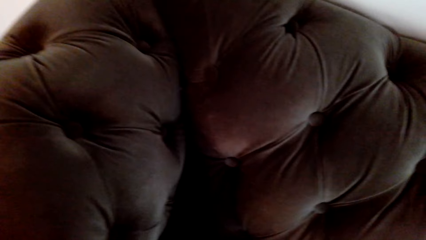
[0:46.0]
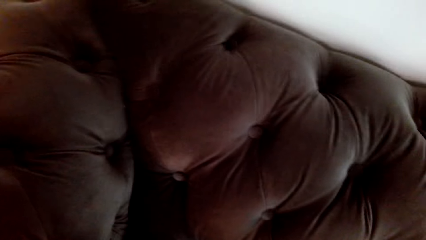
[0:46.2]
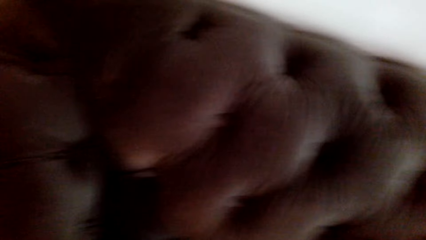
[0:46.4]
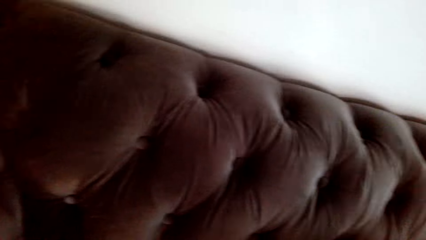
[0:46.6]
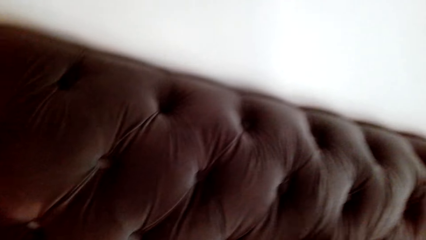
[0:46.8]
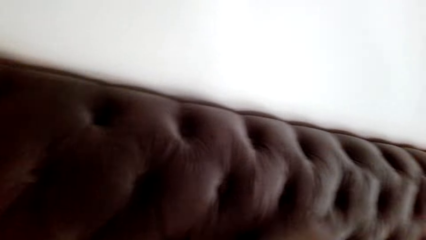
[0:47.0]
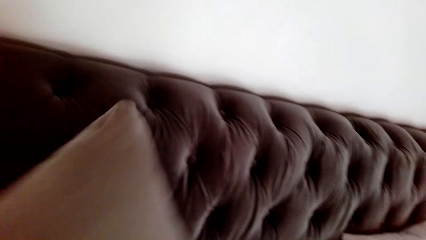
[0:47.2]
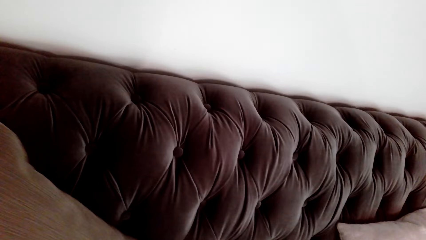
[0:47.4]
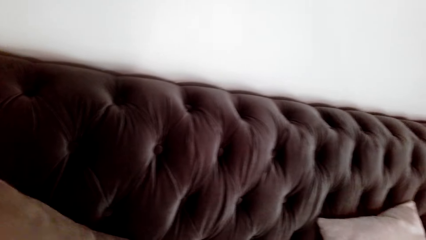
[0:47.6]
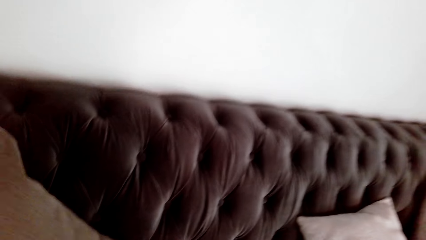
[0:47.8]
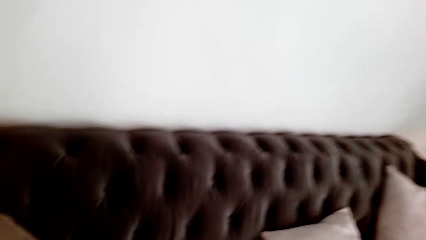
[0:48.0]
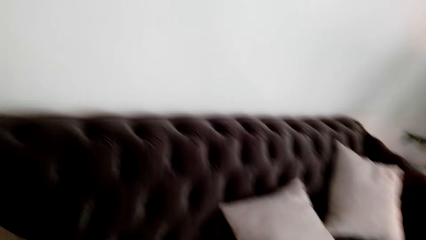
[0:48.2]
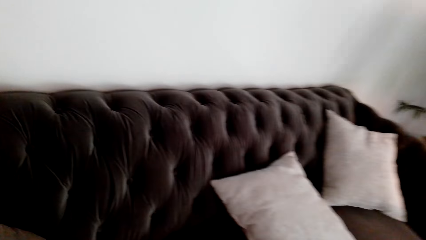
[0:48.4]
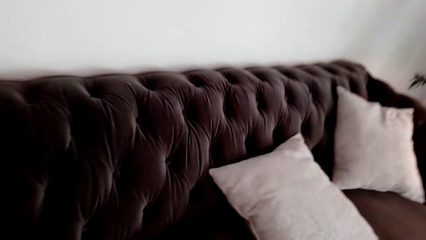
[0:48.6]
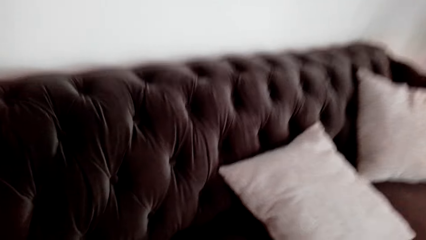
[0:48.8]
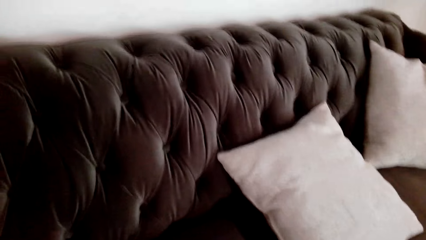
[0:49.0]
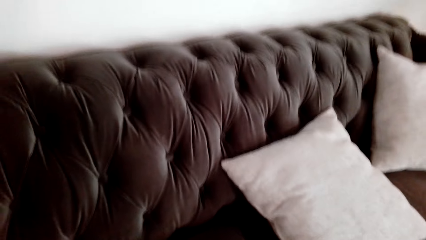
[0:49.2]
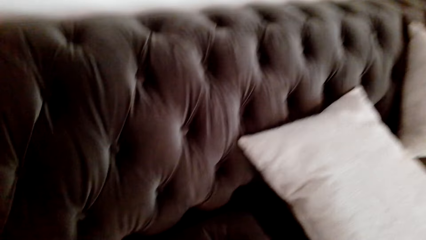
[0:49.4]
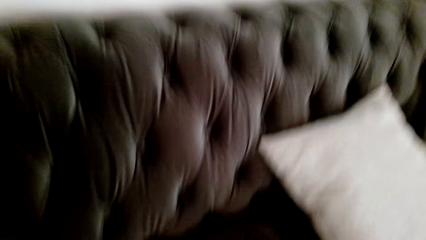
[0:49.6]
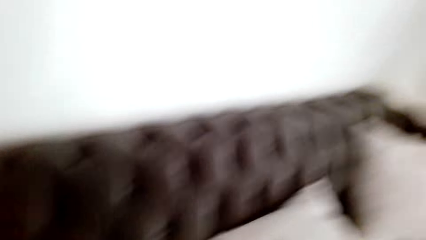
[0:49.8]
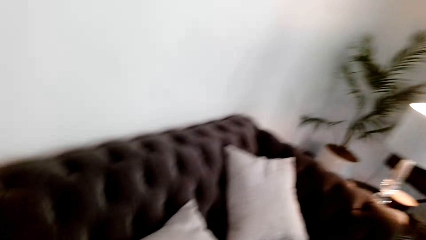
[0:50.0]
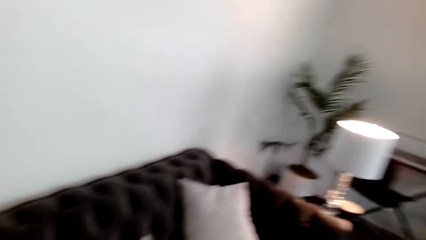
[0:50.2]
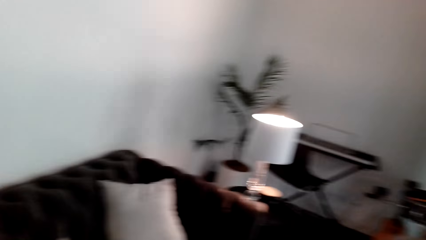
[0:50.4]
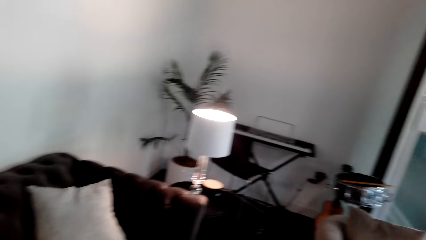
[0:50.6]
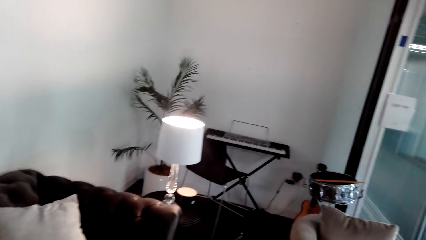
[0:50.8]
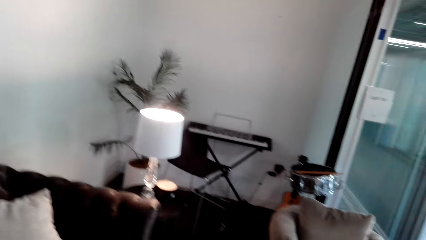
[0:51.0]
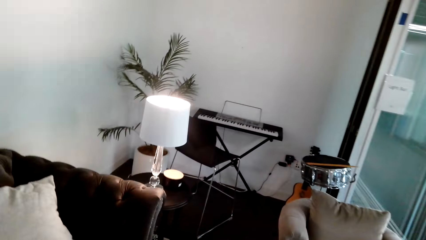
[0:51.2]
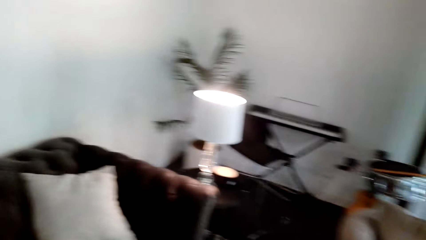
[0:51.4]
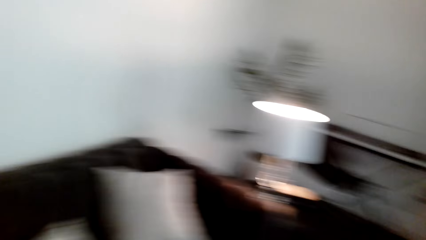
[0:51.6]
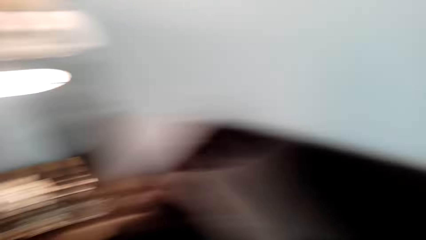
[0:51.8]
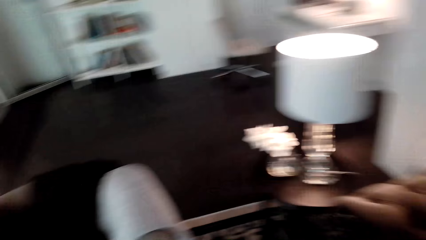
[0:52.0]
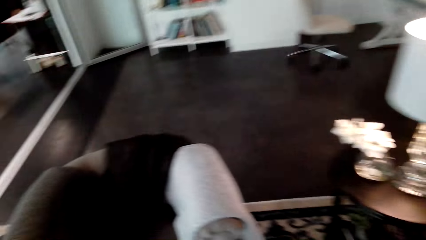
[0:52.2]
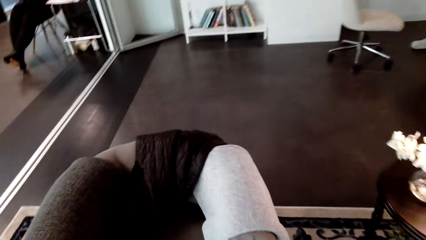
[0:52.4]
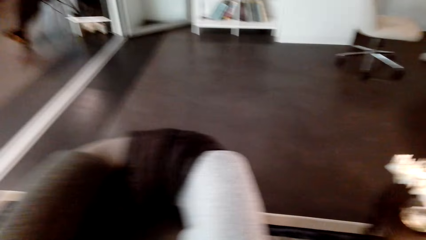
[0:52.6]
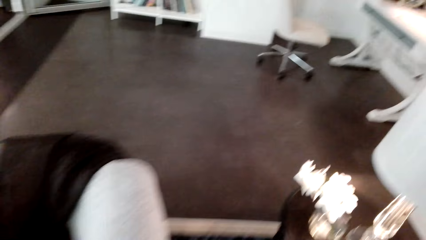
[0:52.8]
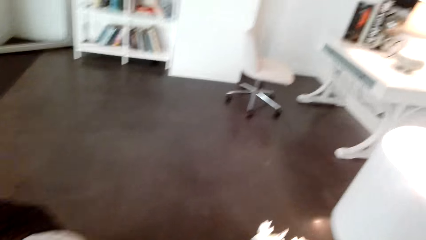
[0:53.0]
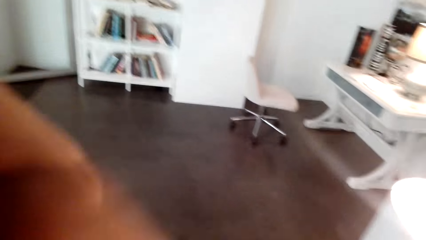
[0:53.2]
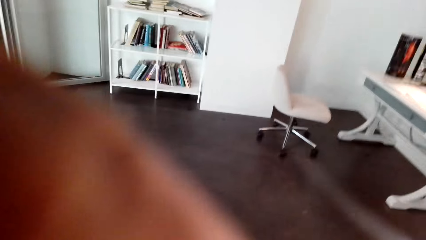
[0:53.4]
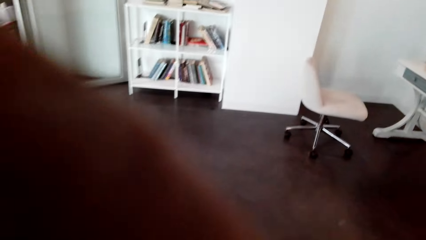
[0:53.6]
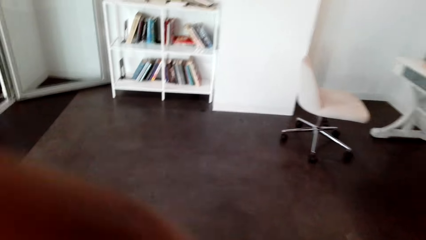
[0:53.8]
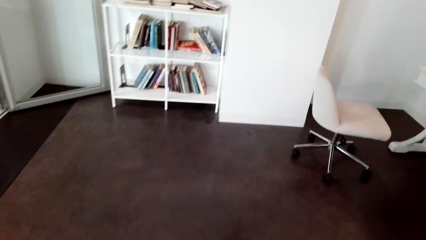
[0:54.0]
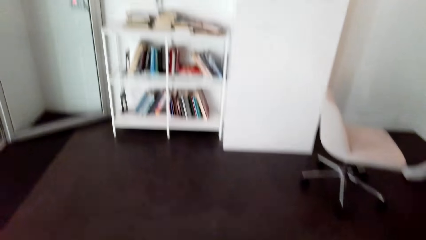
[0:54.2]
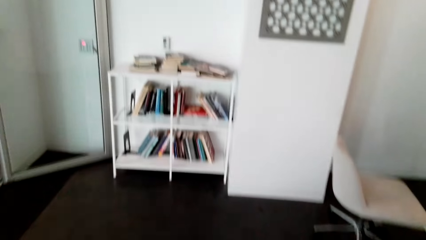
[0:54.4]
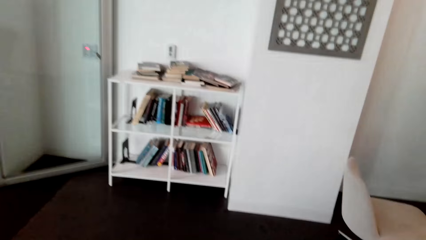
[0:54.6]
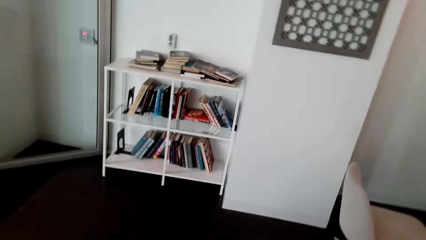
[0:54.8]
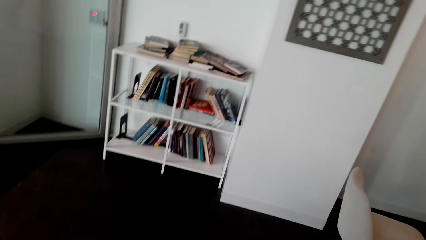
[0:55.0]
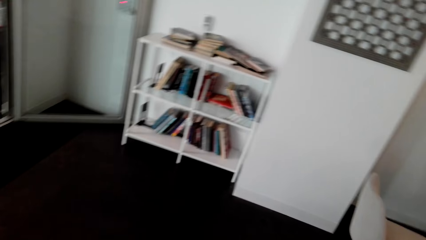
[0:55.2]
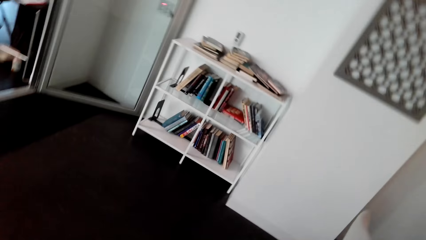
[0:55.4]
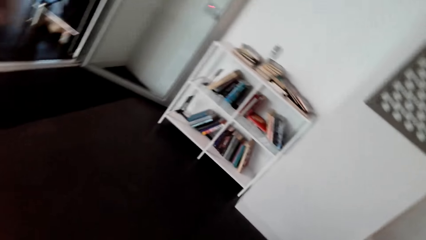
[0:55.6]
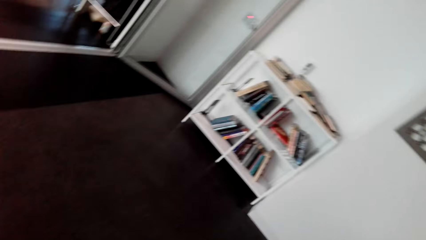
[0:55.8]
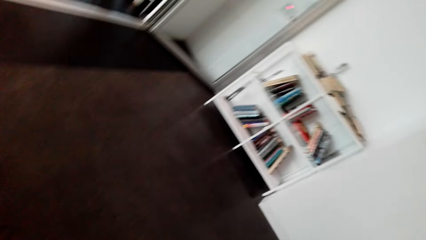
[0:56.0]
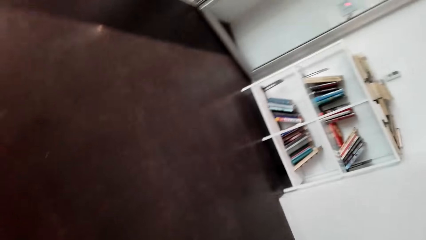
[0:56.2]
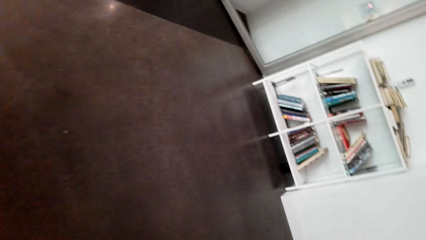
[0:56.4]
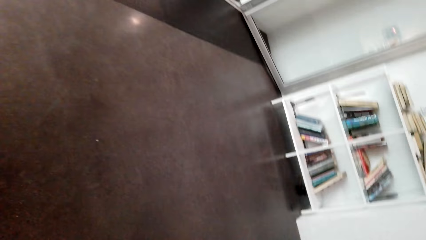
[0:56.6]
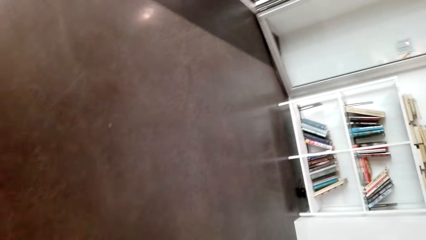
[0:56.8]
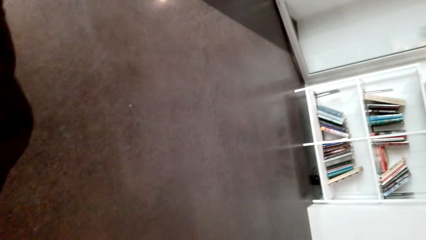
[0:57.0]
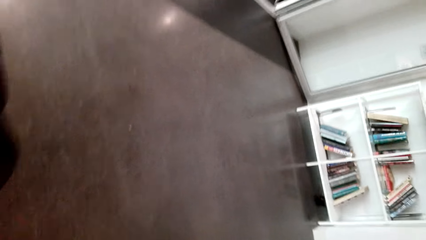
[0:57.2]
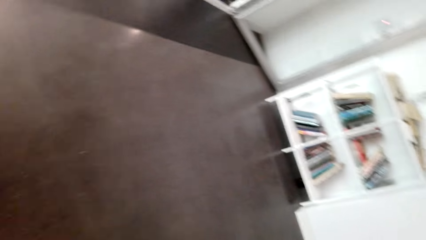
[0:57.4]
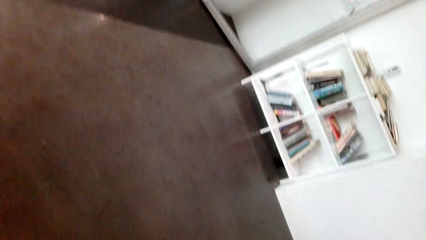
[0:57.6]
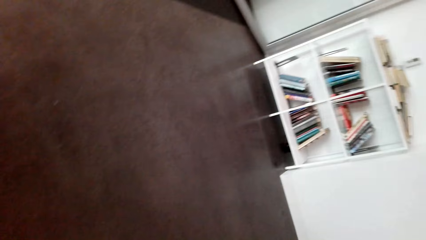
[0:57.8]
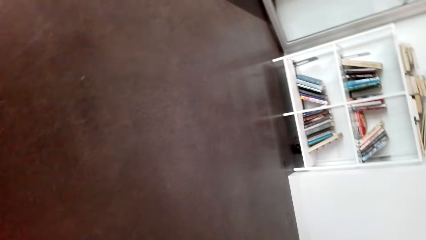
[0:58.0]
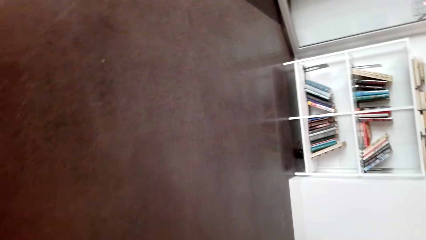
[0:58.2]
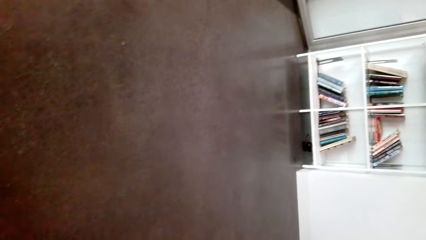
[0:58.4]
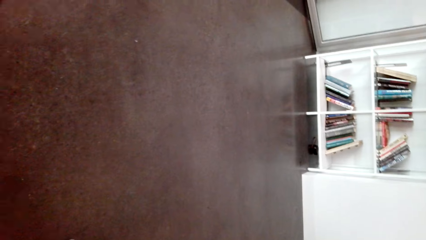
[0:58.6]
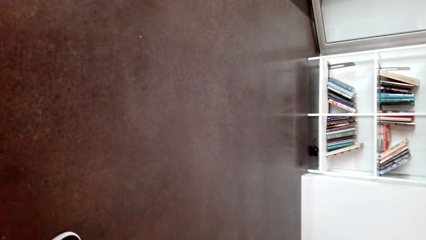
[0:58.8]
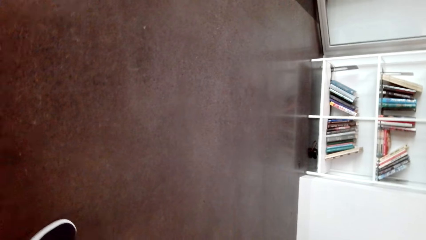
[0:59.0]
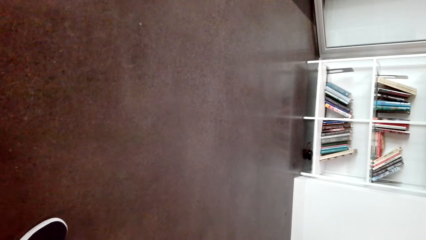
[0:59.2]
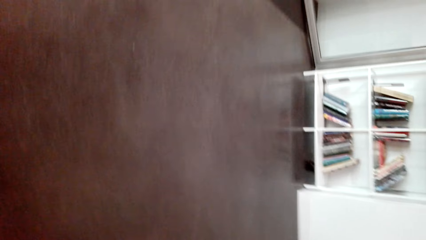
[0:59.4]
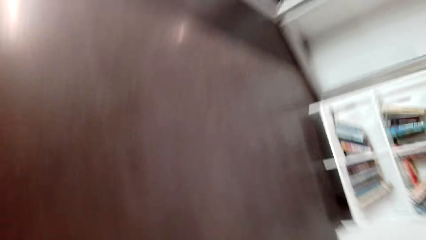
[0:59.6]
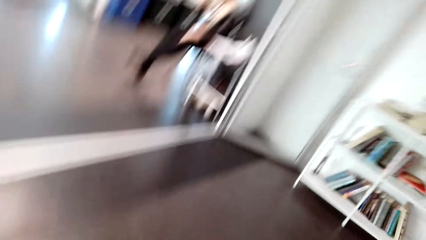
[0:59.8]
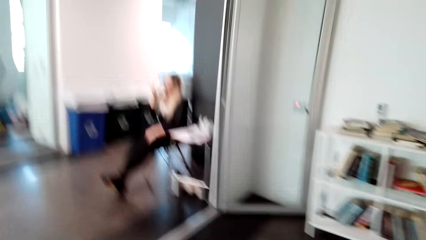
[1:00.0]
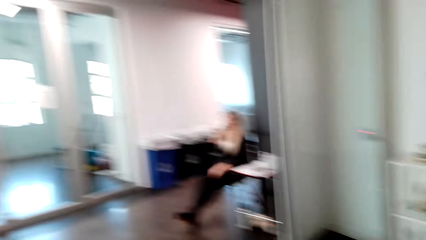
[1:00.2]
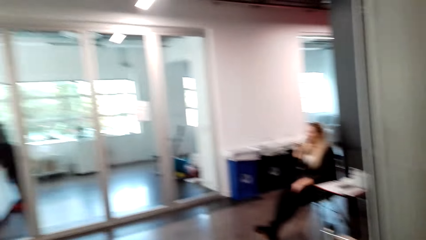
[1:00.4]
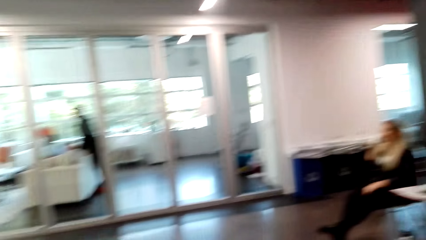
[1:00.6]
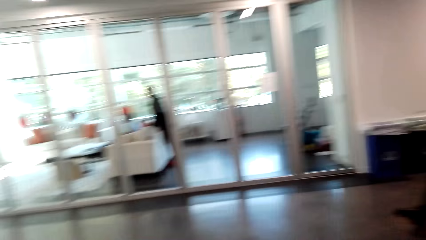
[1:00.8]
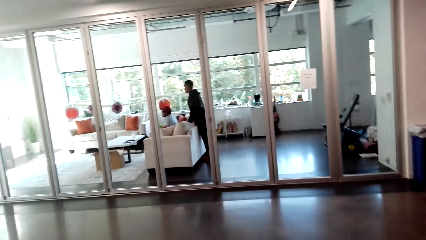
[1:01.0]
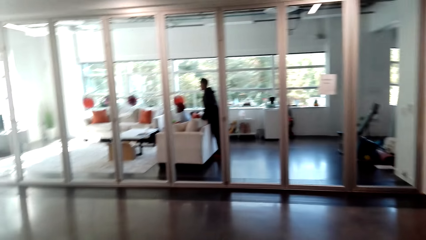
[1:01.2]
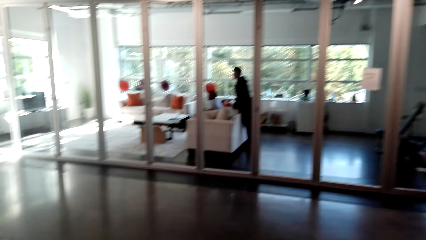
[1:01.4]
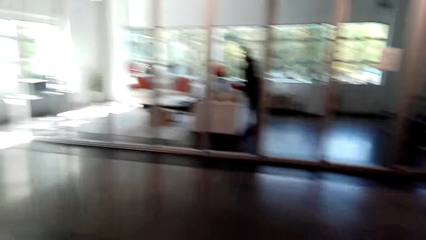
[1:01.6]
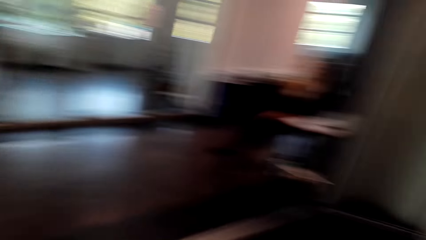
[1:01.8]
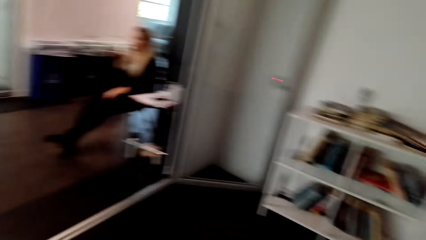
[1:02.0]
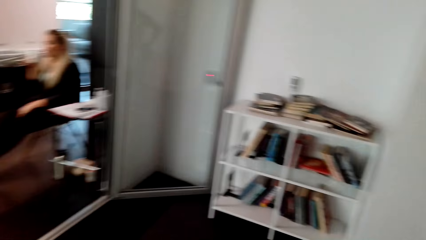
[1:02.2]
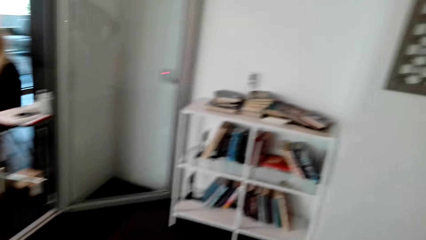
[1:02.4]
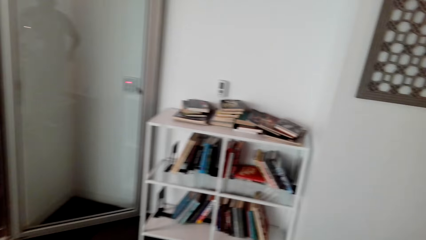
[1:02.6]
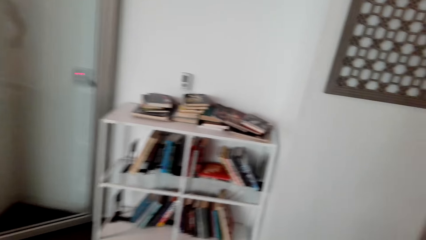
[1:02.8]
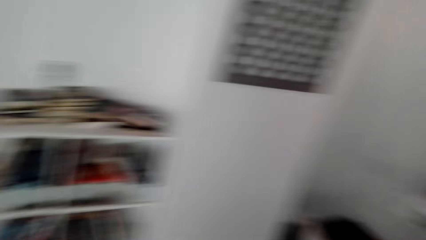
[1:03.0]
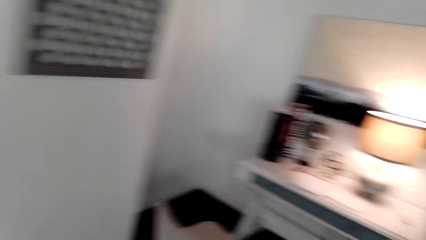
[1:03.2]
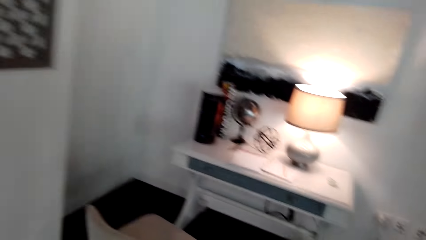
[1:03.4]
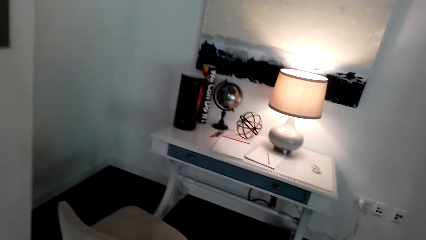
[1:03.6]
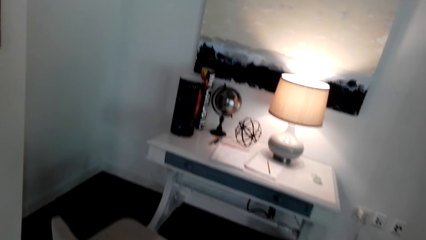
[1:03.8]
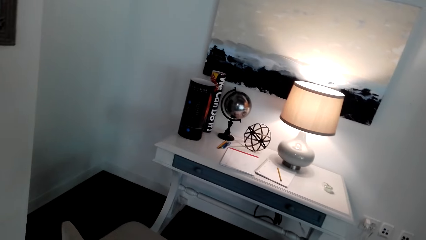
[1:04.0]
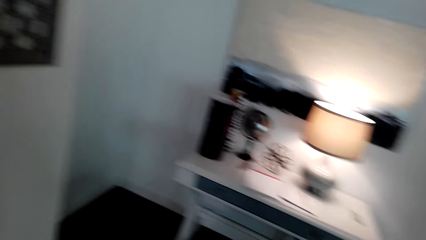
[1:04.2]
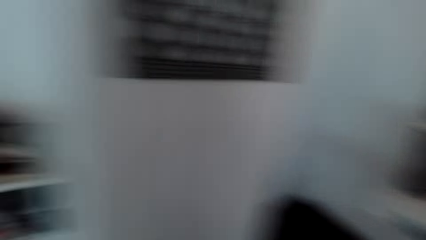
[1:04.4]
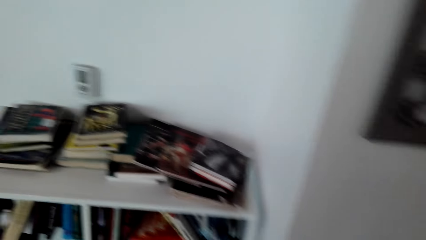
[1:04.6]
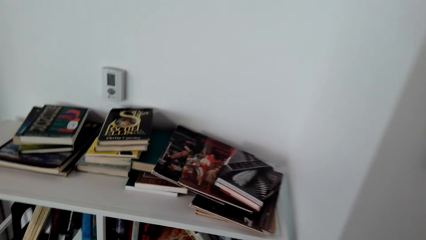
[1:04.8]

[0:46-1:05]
The camera wearer places the throw pillow on the sofa. They walk in the house. They fix the camera. They look around. Another man stands near the first man. The camera wearer interacts with the lady. They walk in the house.
